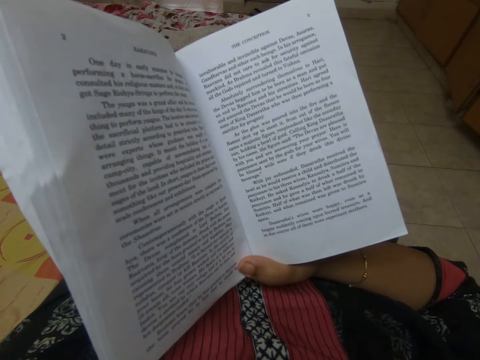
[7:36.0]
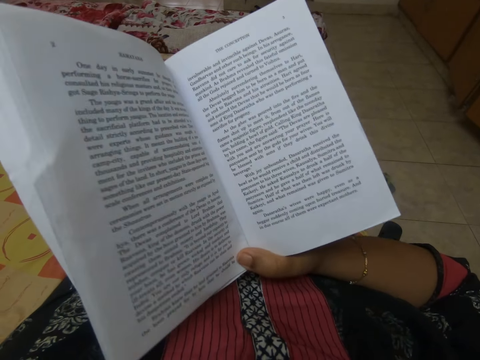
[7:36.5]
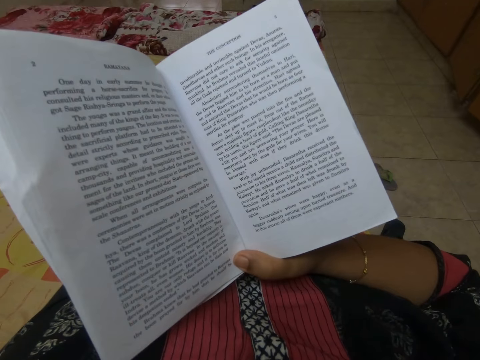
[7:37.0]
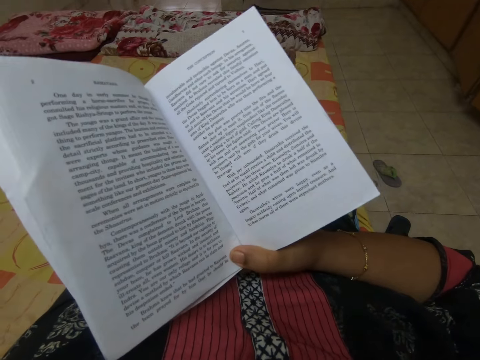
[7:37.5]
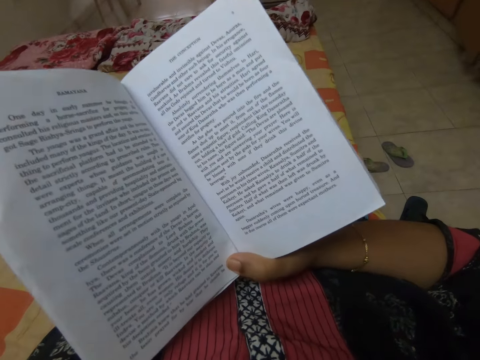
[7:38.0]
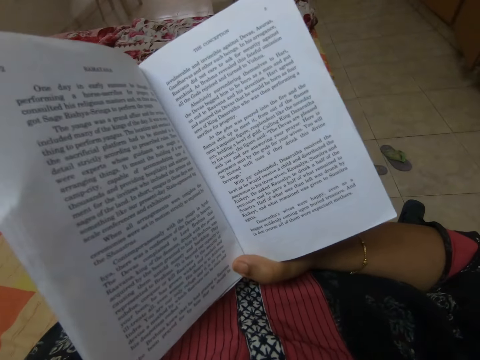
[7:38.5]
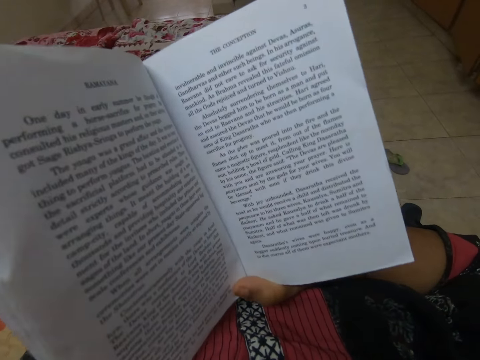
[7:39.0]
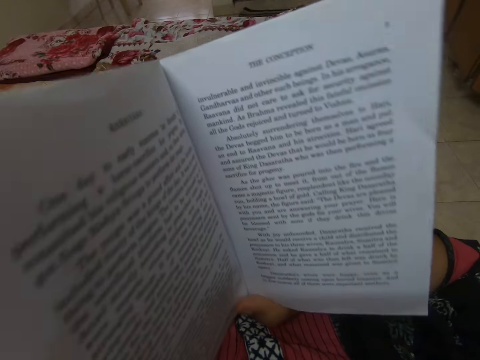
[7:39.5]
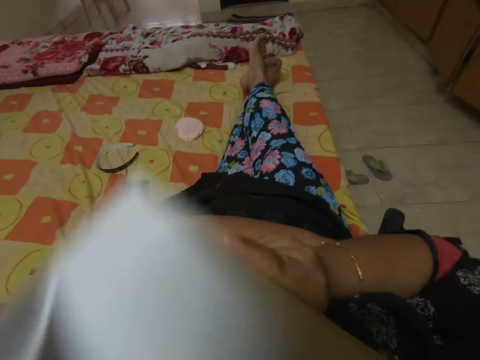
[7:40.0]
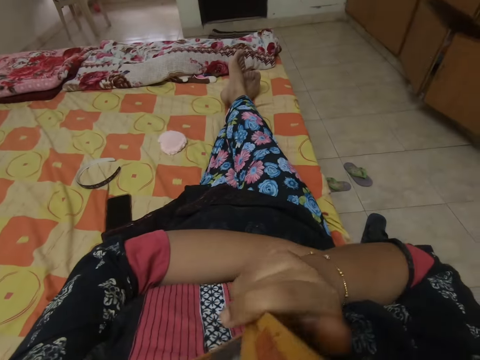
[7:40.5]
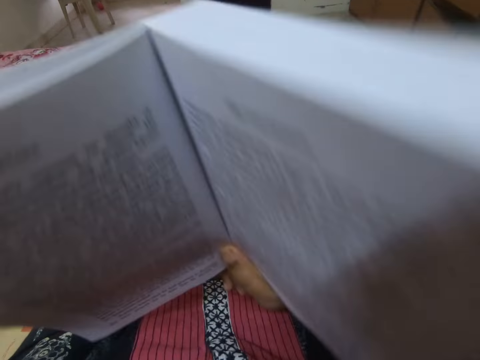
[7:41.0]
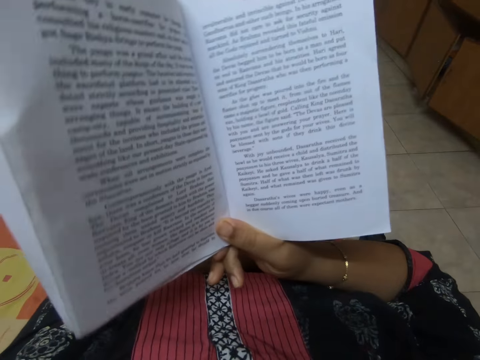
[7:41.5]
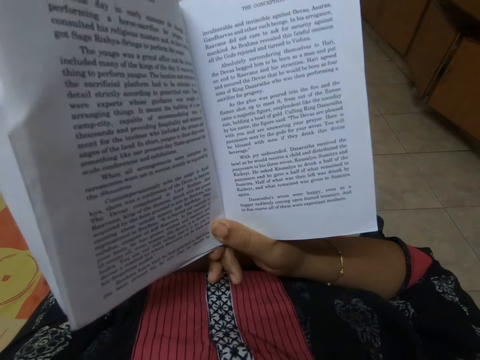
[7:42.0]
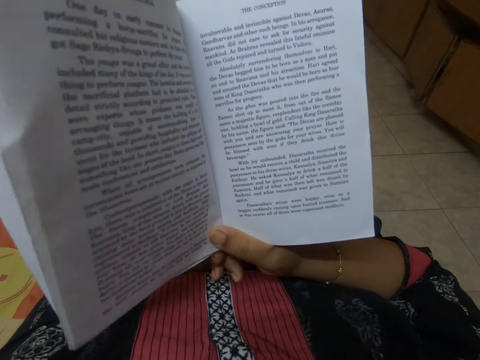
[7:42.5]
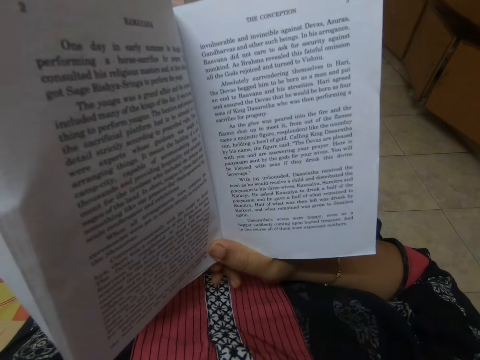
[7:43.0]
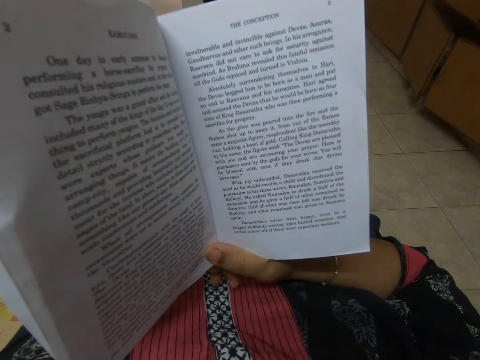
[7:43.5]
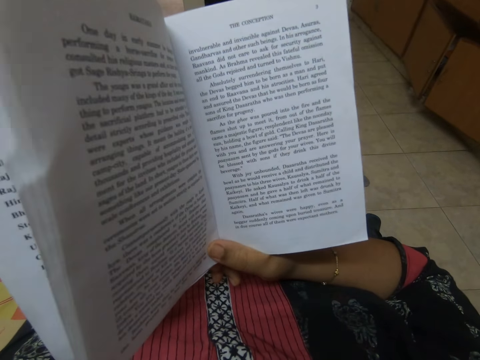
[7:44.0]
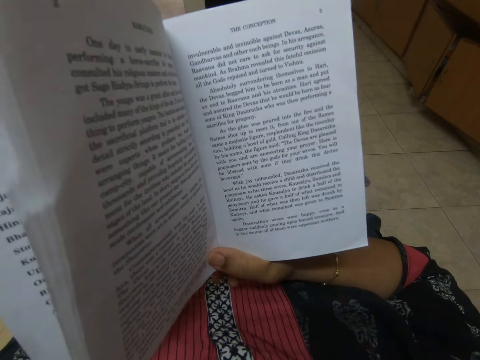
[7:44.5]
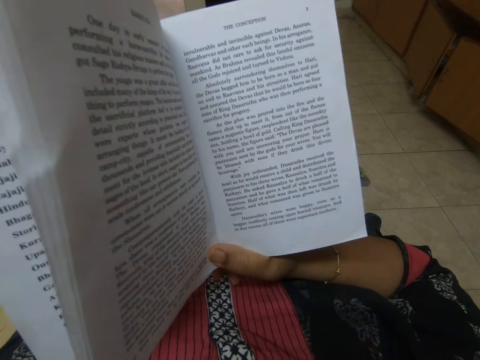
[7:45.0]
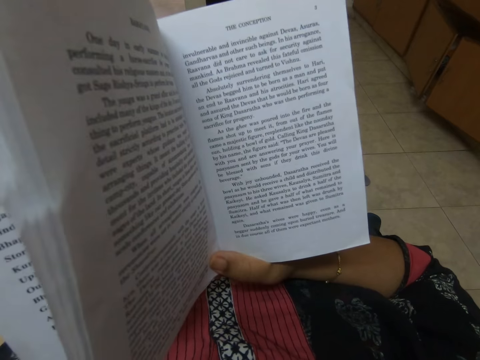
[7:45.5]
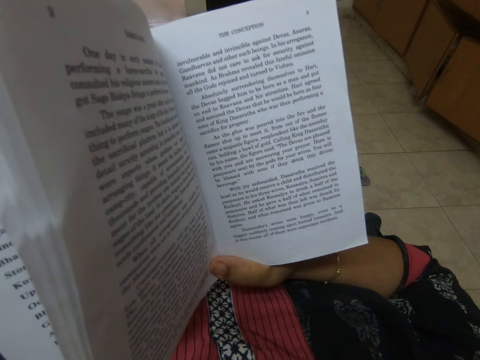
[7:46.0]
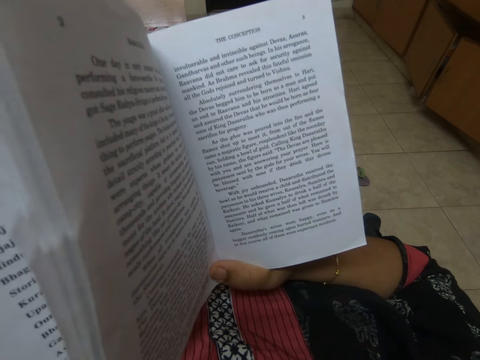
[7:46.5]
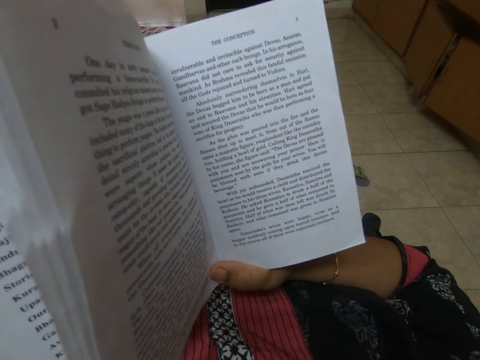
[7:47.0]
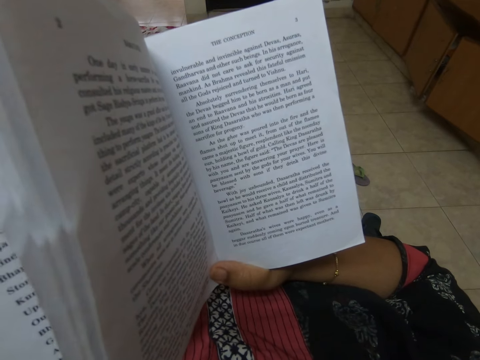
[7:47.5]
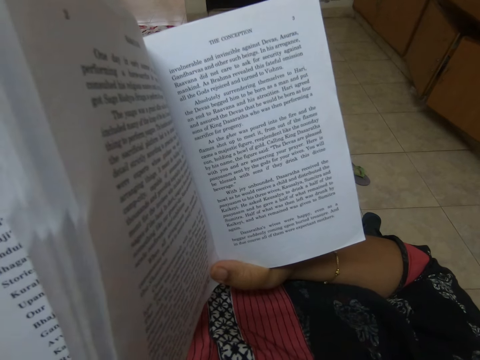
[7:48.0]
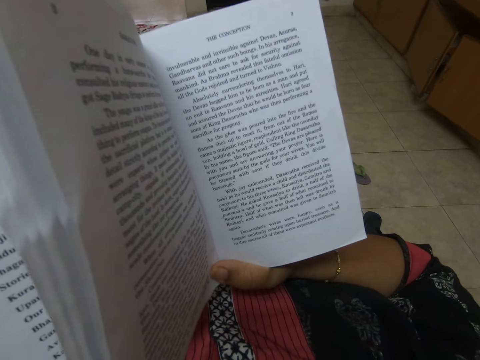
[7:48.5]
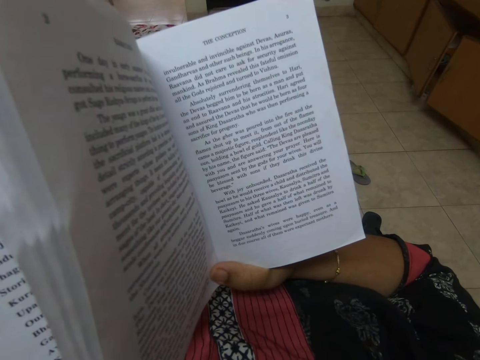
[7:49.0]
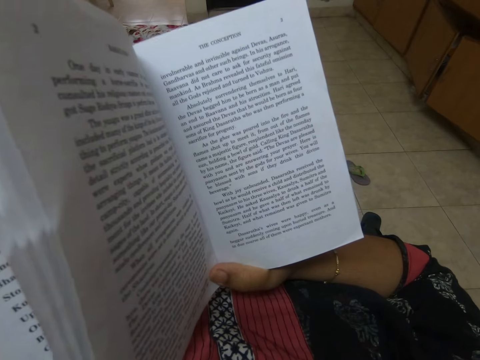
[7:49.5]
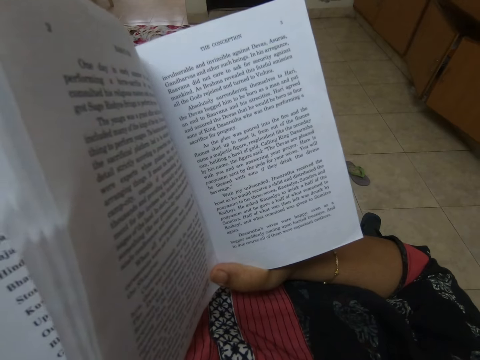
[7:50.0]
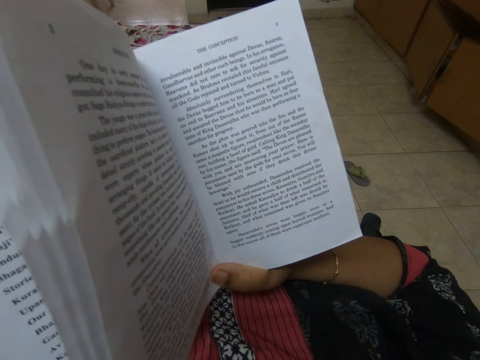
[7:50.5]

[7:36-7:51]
The camera wearer moves the book down. They move the book up. They move the book down. They hold the book. They read the book.

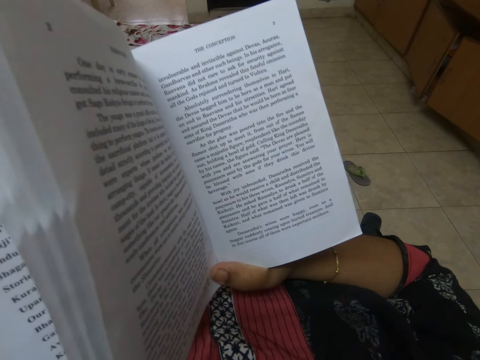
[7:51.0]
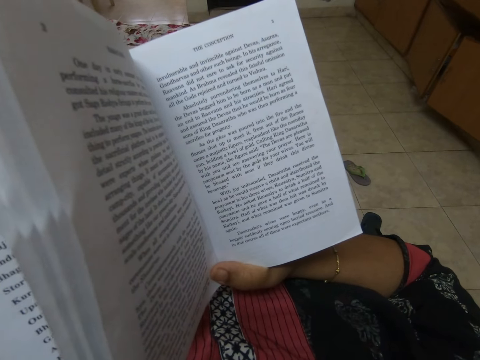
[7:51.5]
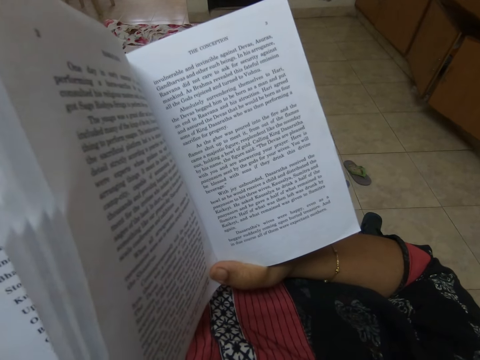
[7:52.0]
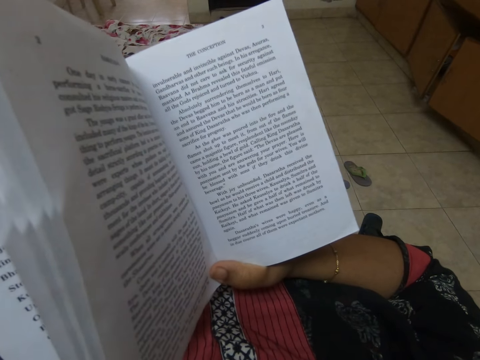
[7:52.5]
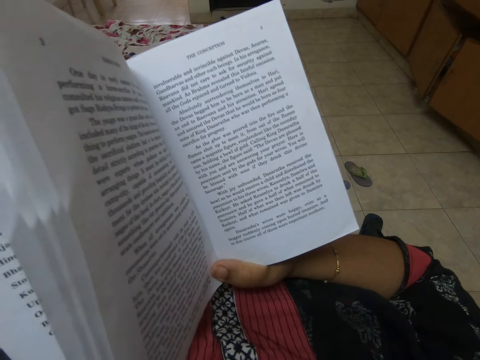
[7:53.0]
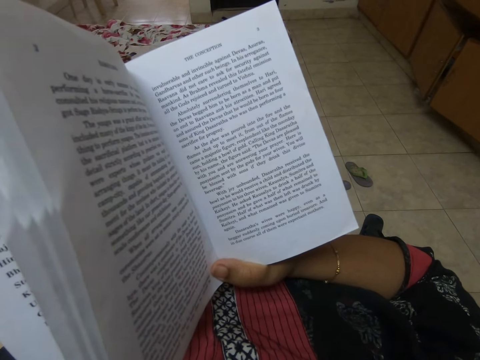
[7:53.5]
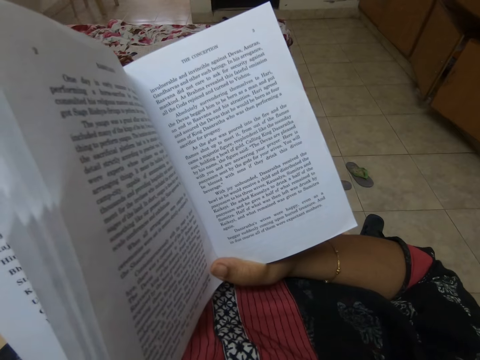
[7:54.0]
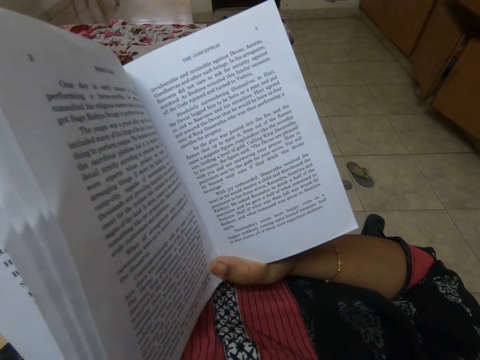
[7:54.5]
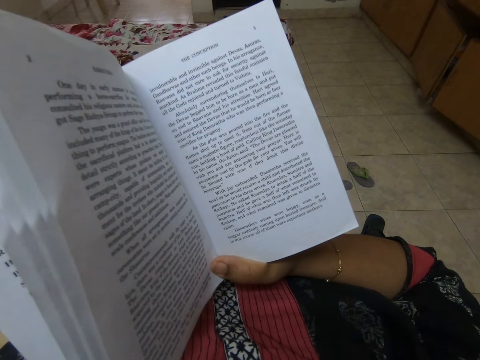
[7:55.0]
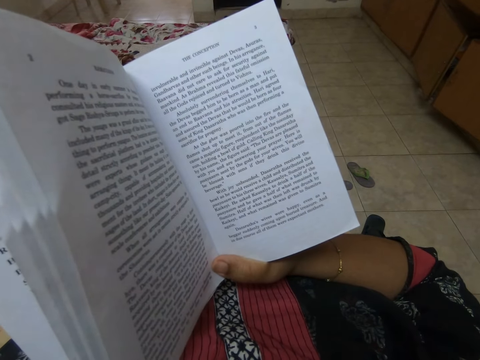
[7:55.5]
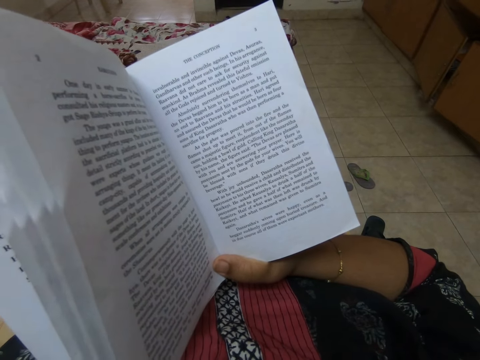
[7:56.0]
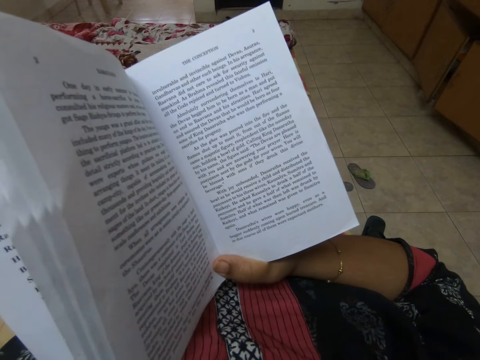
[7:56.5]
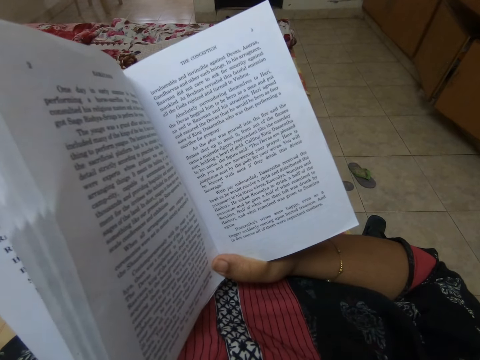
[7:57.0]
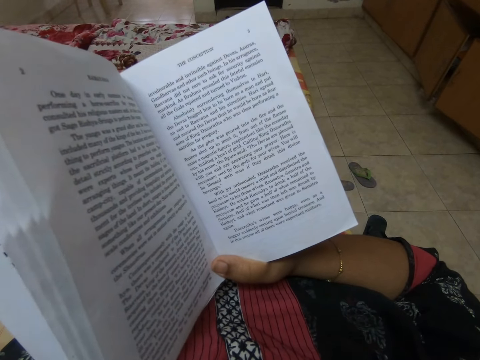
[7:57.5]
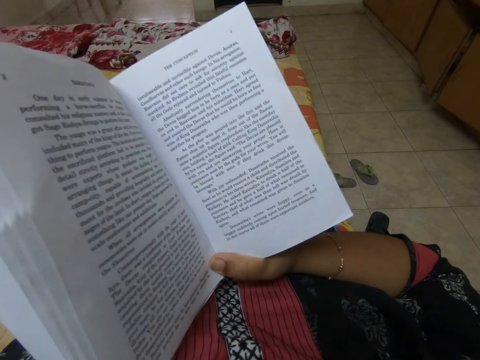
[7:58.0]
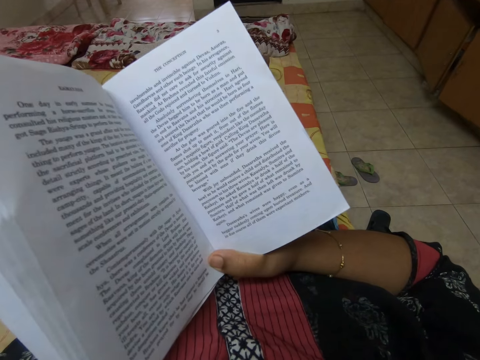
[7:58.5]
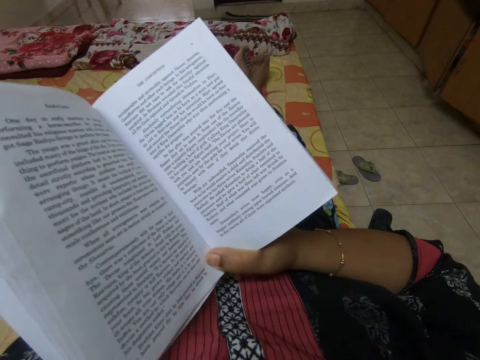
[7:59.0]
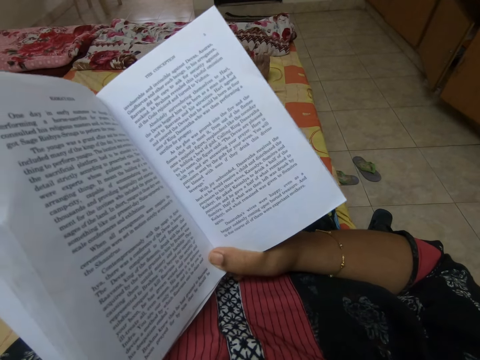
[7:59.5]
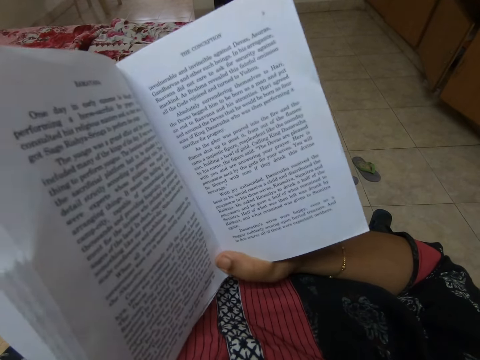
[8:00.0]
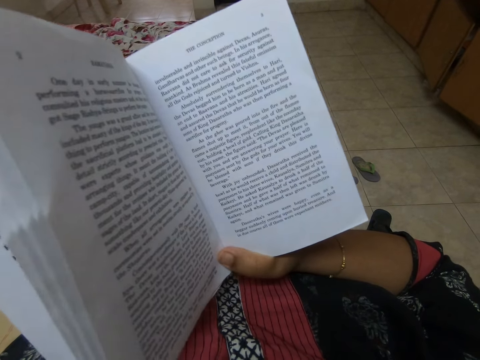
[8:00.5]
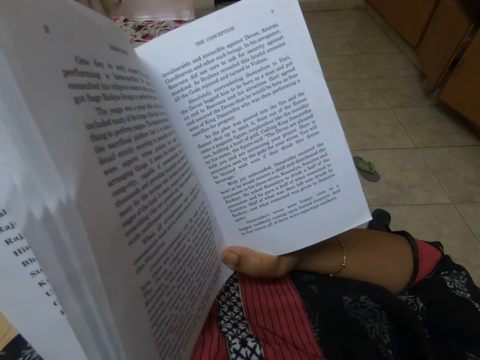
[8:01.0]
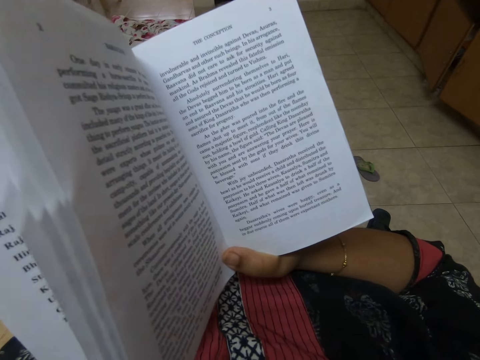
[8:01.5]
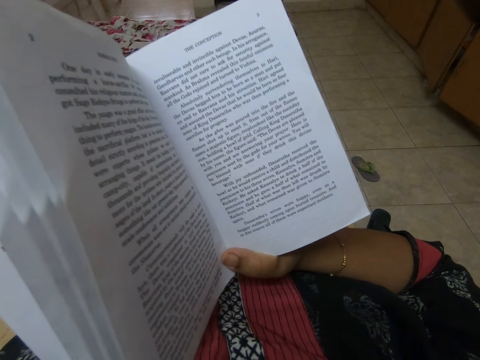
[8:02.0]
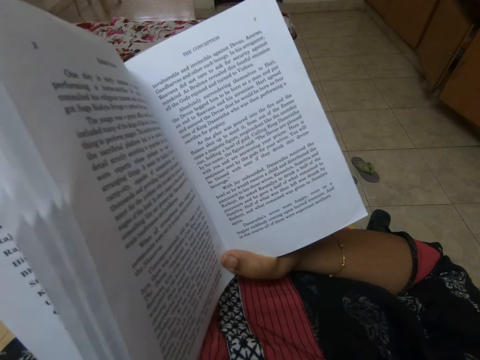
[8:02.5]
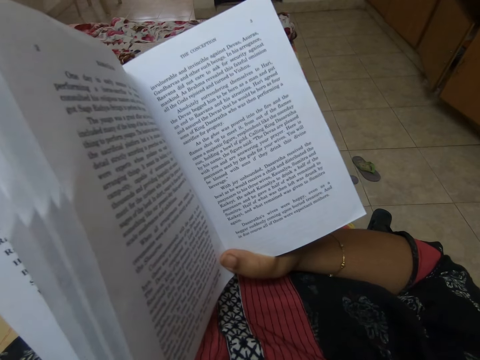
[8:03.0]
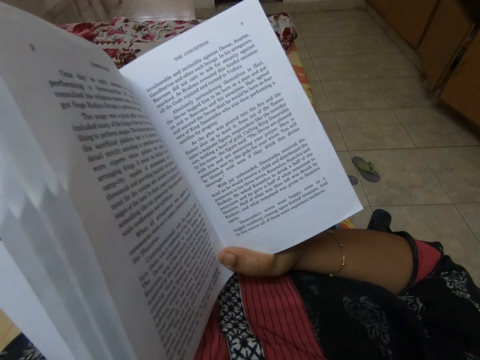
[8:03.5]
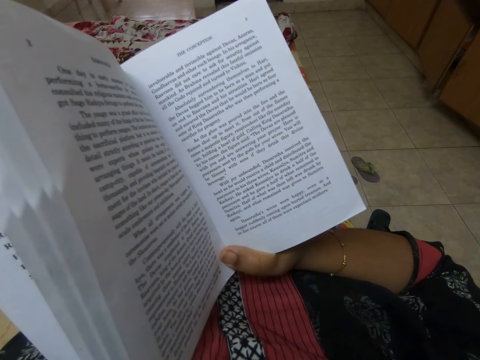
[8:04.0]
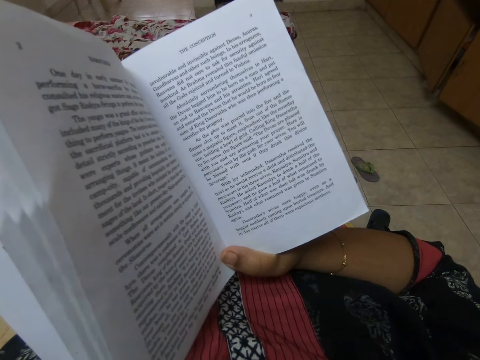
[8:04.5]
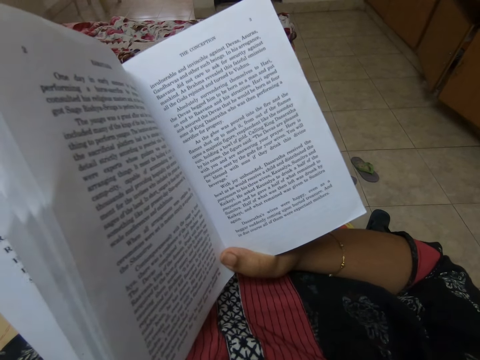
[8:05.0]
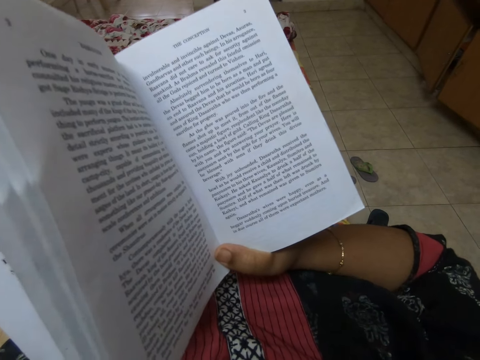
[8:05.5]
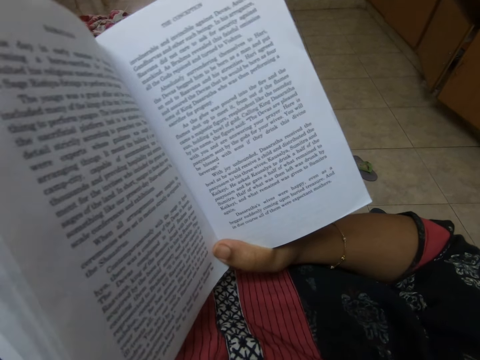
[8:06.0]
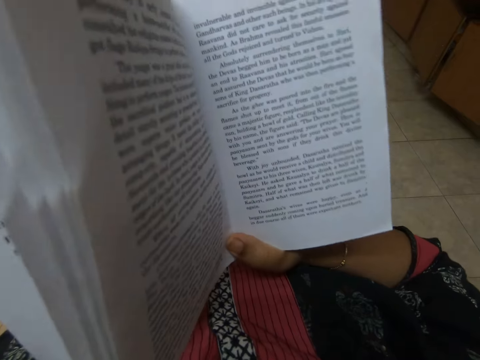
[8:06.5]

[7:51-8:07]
The camera wearer reads the book. They move the book down.
